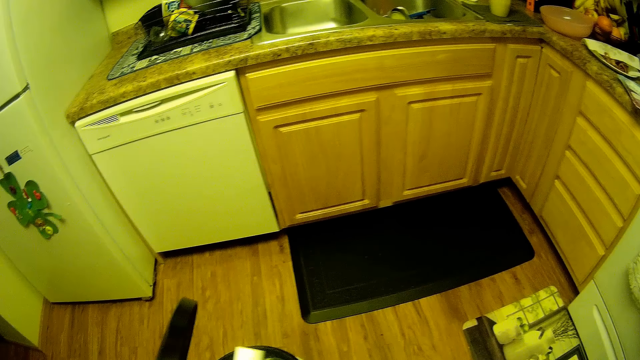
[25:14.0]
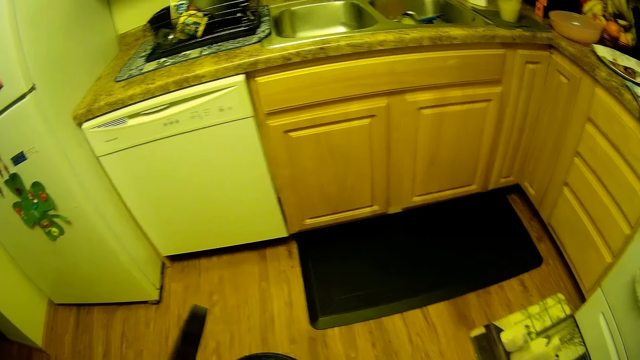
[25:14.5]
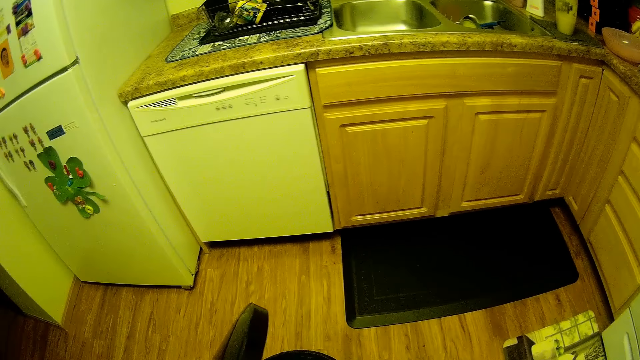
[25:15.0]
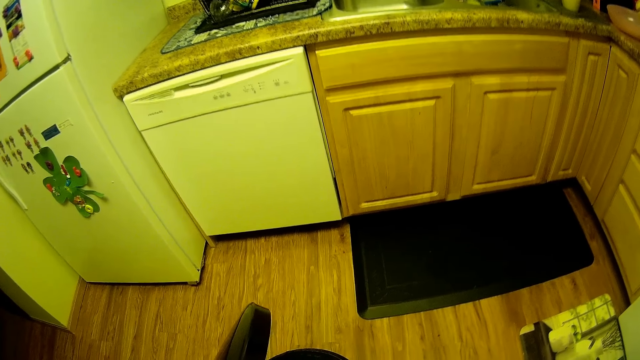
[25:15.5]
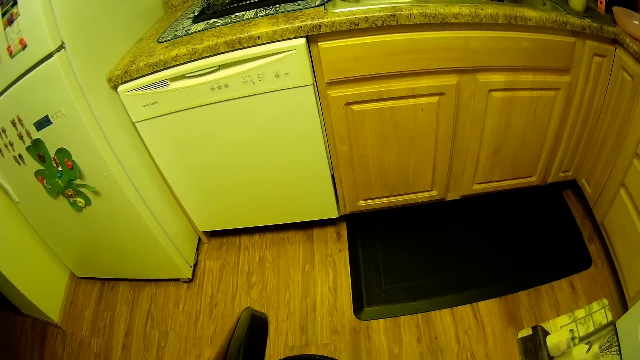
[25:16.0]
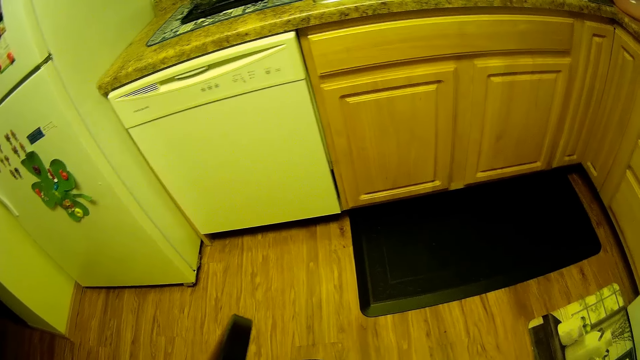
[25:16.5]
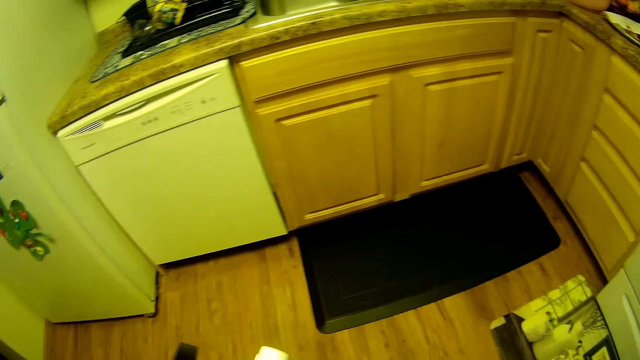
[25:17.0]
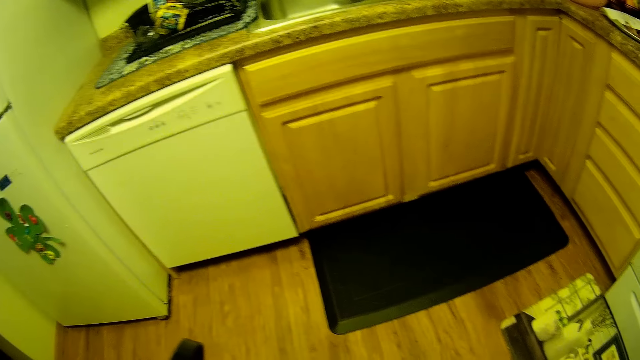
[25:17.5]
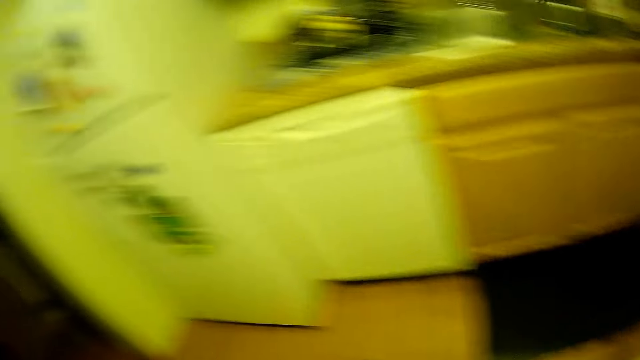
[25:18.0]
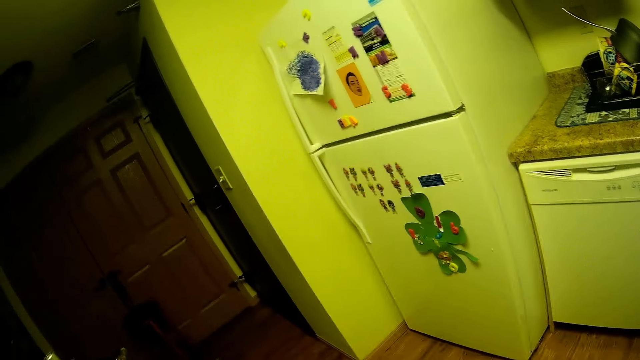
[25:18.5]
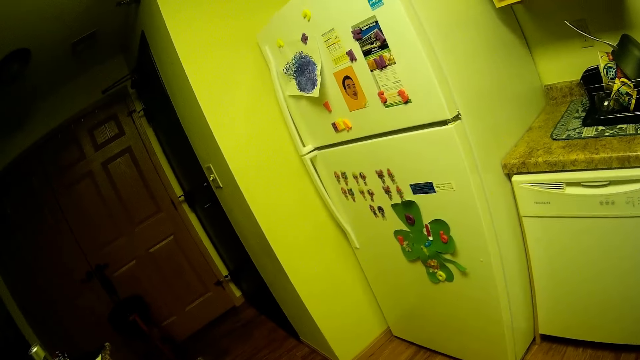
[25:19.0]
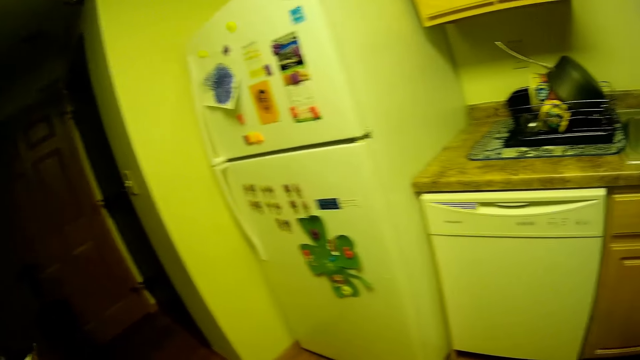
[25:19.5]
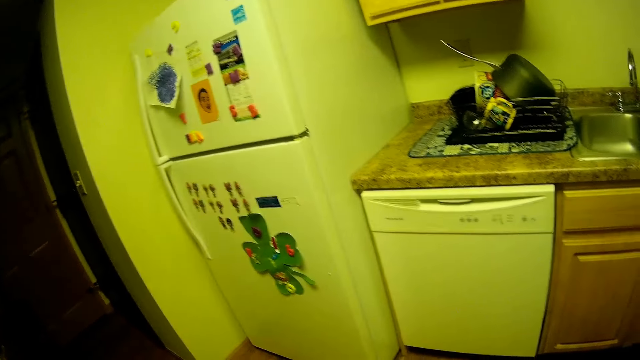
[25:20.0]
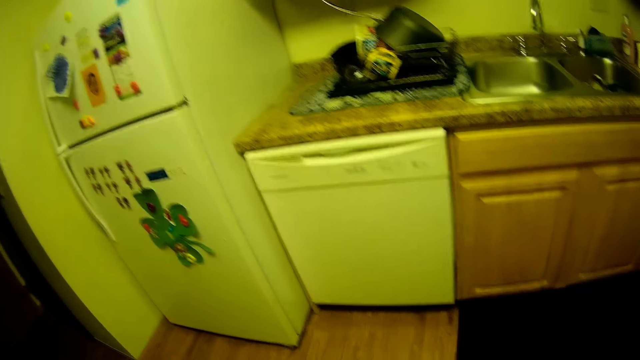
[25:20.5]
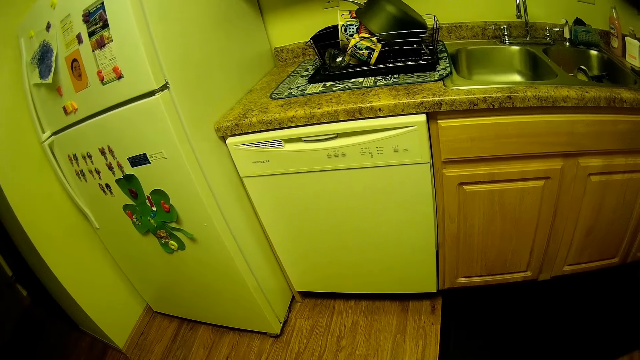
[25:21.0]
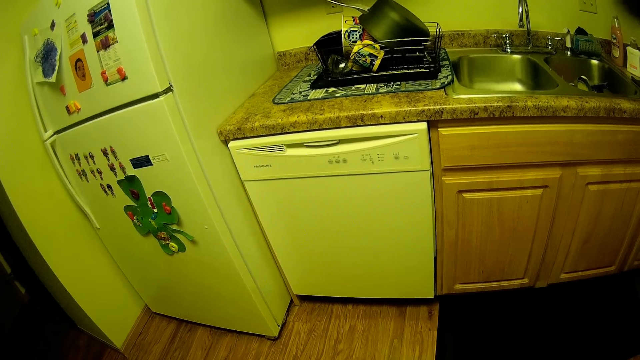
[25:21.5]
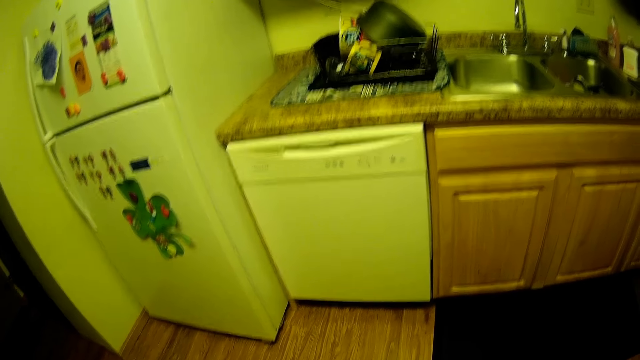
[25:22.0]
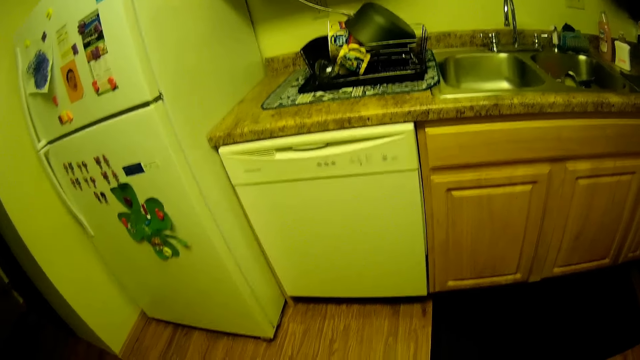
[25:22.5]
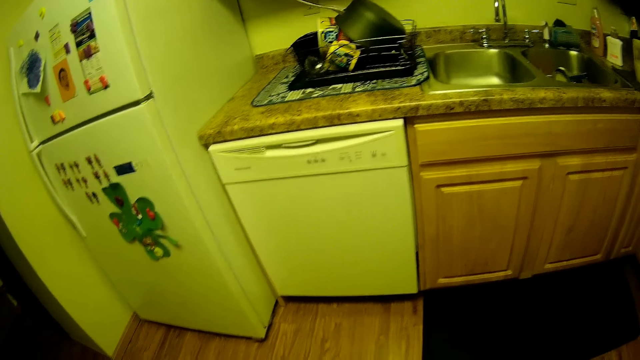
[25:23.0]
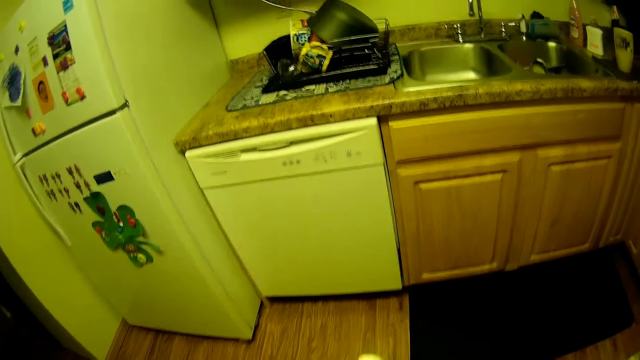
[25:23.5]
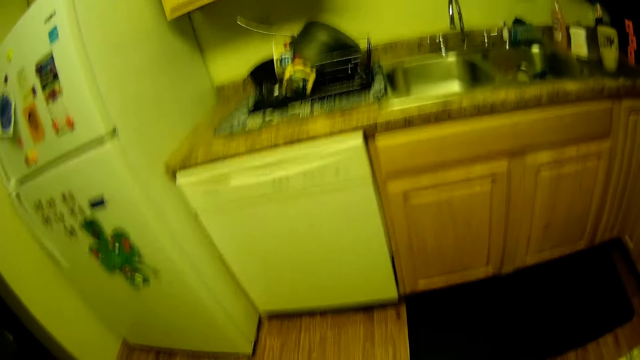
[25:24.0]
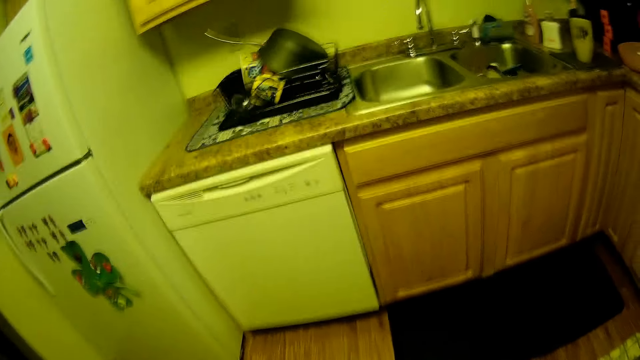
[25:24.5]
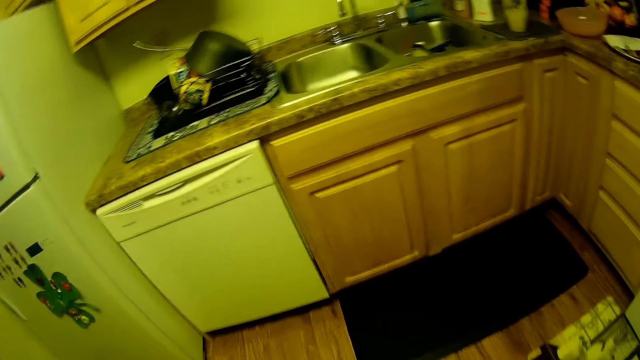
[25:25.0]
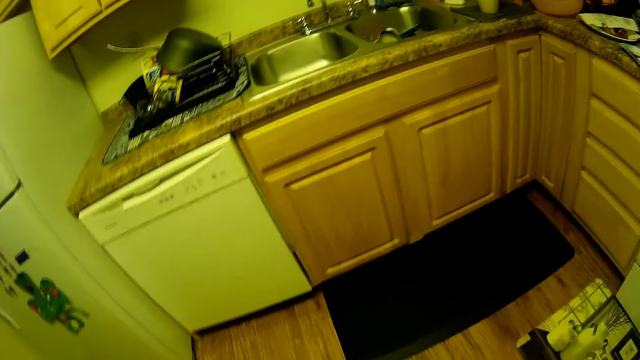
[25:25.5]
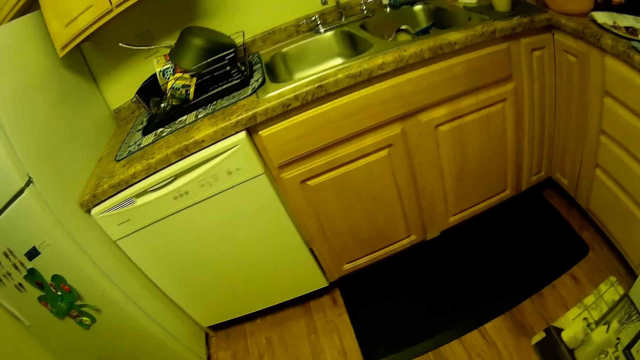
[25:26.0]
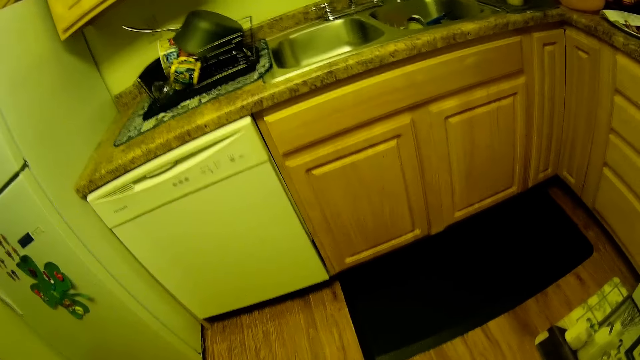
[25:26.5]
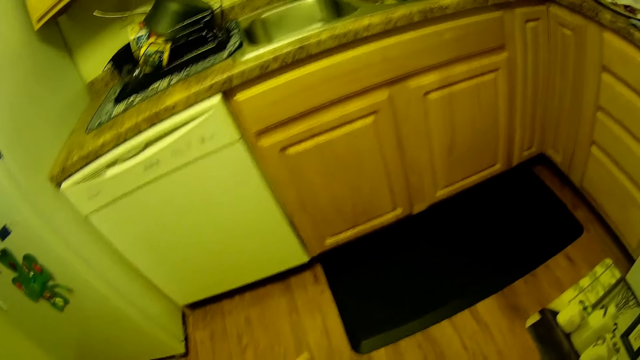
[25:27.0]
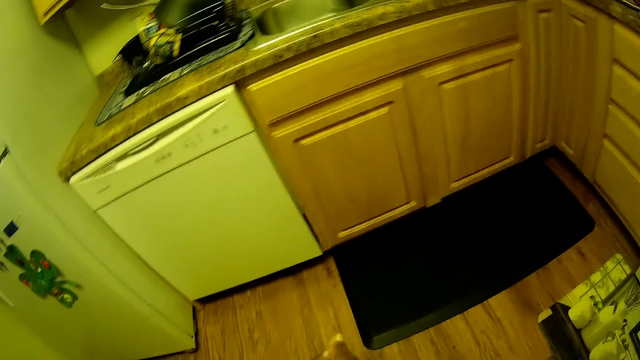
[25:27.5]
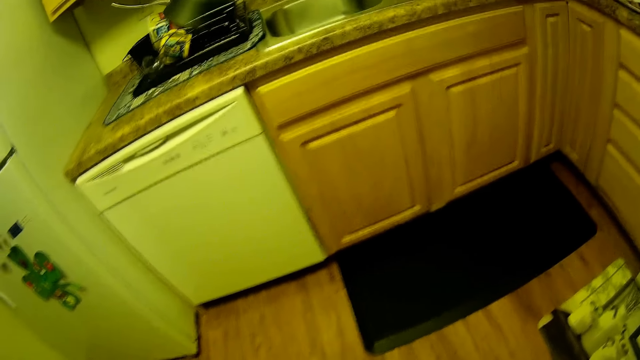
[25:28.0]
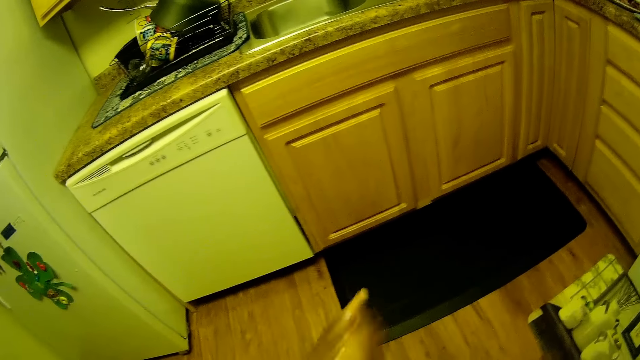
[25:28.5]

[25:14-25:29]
The camera wearer looks around the refrigerator. She looks around the kitchen. She shakes the floor tool with her right hand. She hits the floor tool with her right hand.

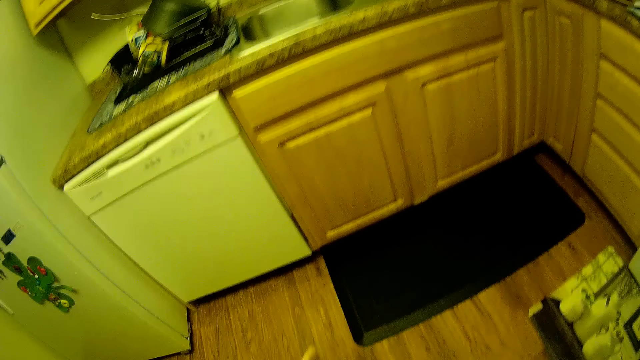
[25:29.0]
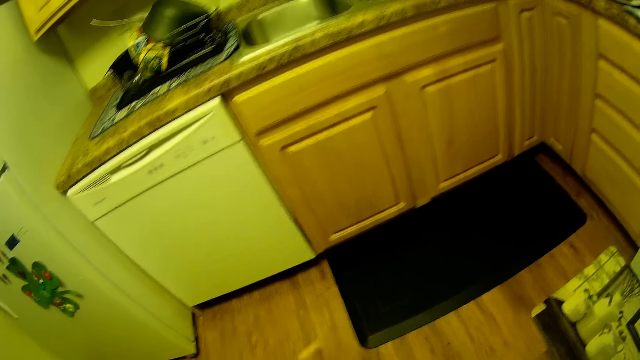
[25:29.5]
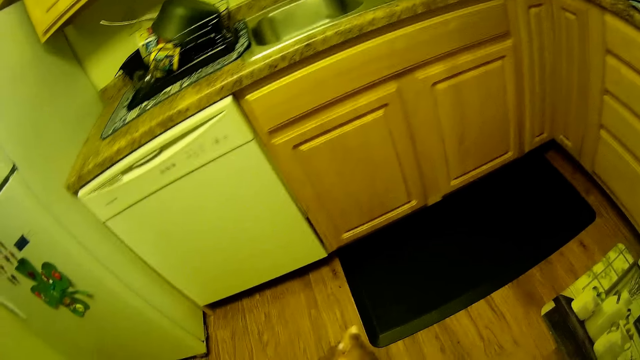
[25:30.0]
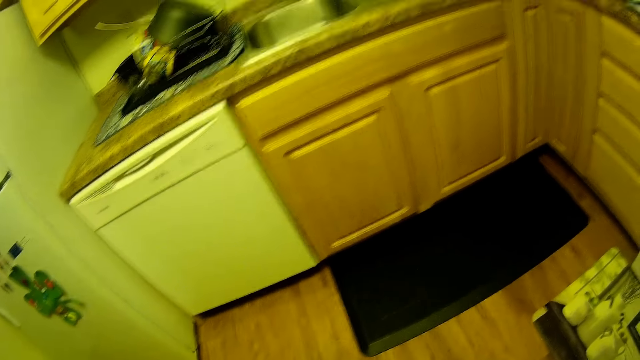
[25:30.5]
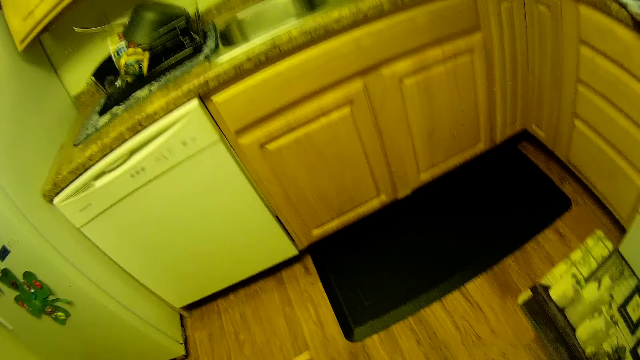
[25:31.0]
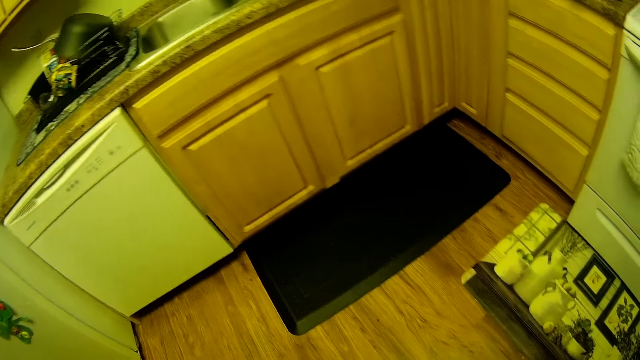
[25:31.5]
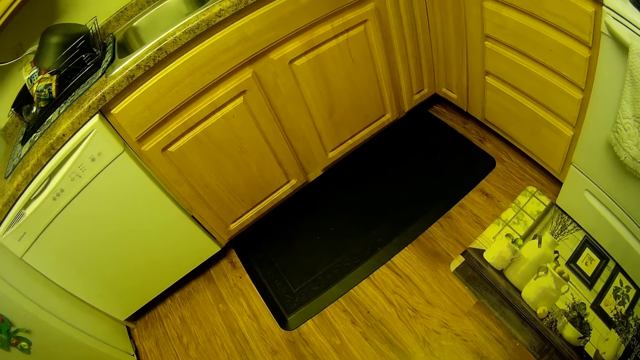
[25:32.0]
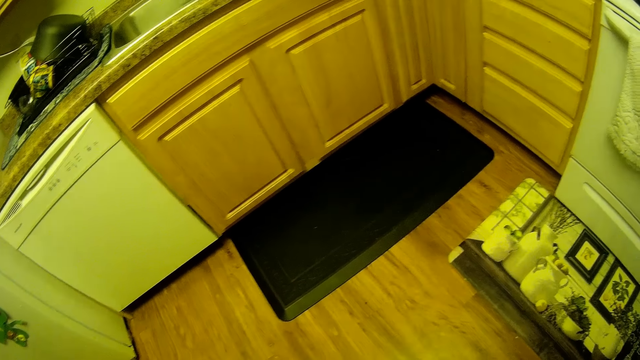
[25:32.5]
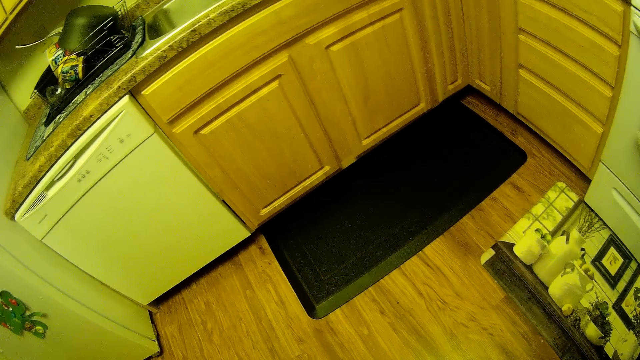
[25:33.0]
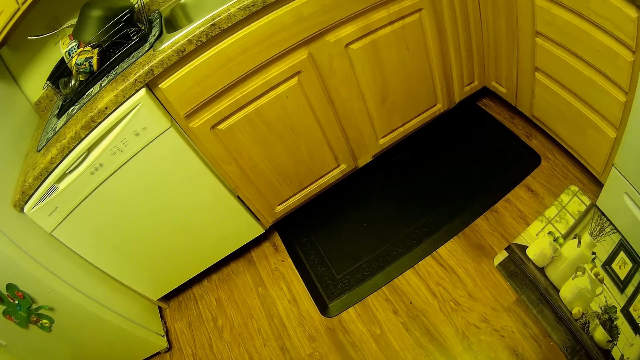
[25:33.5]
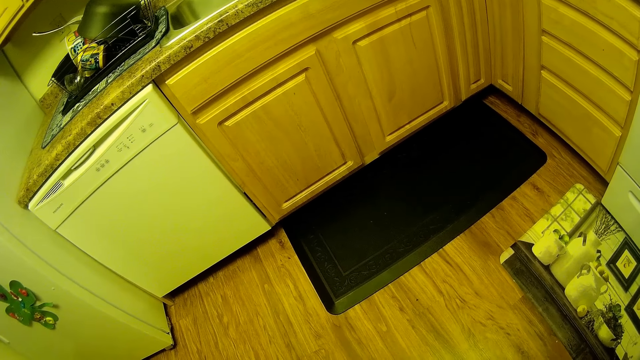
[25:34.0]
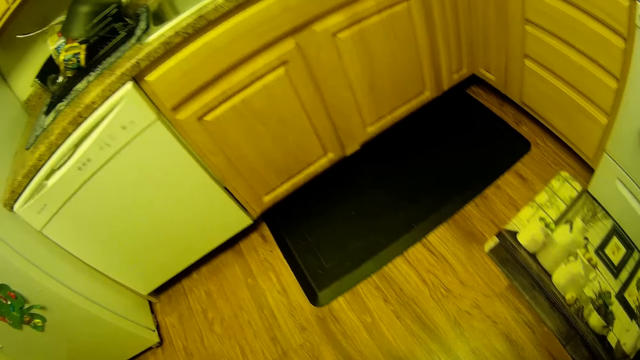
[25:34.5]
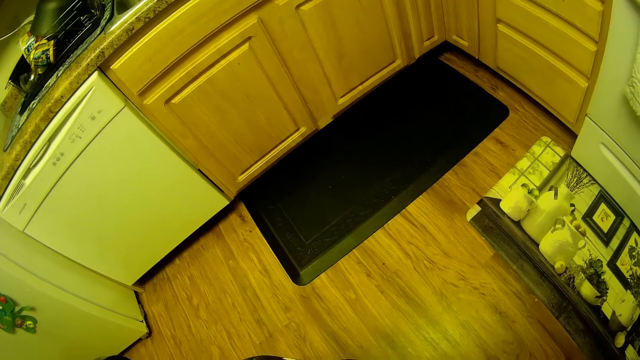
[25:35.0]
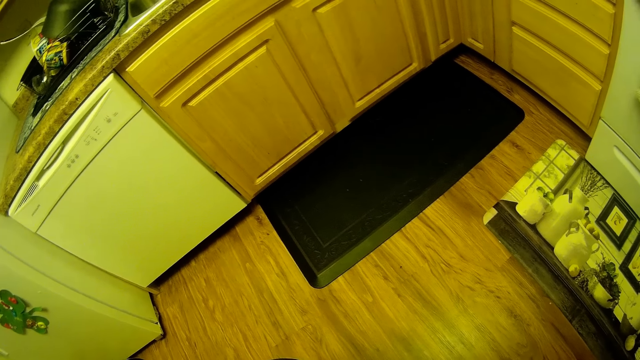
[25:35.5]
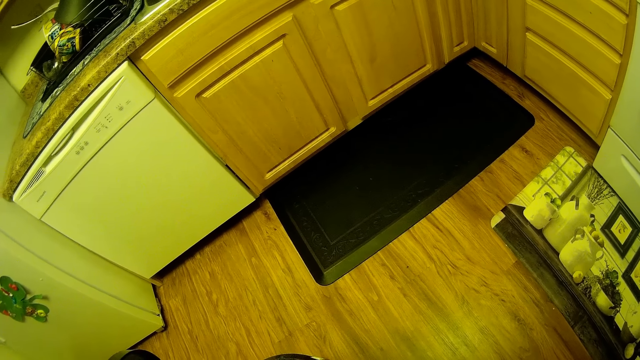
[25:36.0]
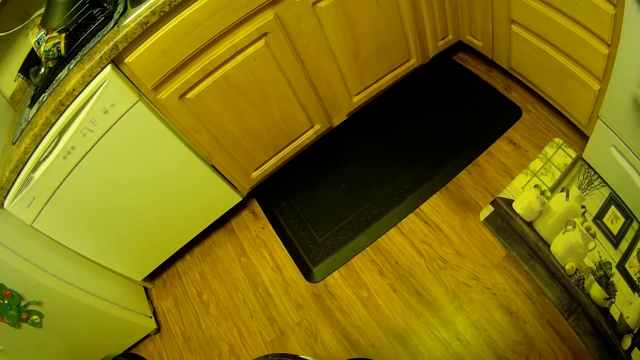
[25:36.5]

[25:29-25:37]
The camera wearer stops banging something.
